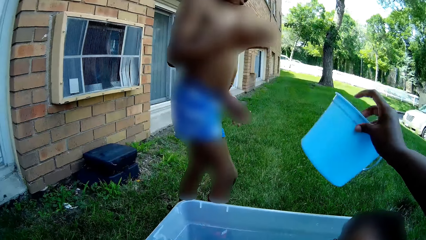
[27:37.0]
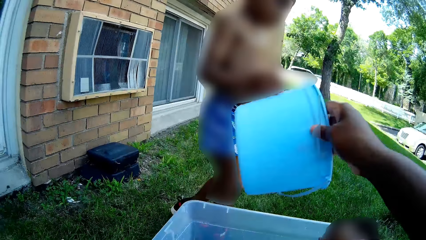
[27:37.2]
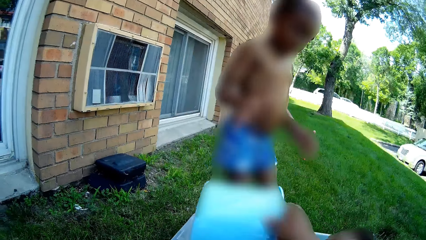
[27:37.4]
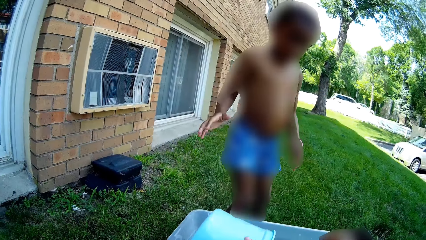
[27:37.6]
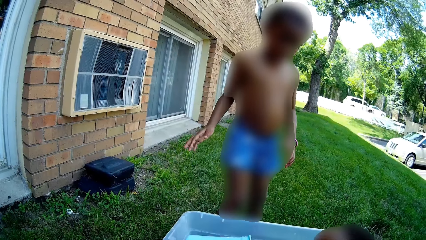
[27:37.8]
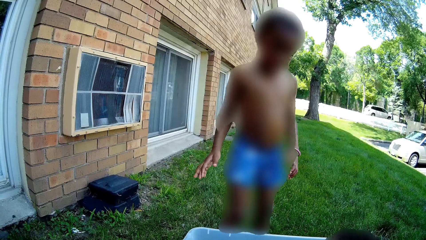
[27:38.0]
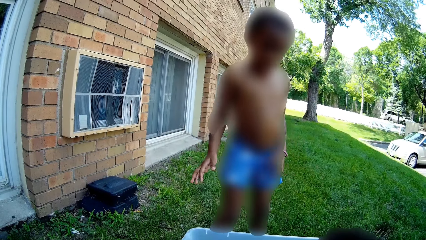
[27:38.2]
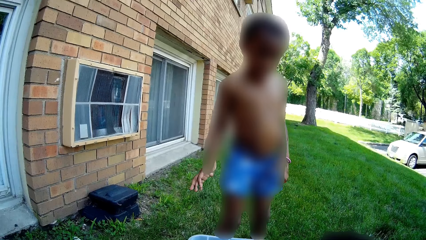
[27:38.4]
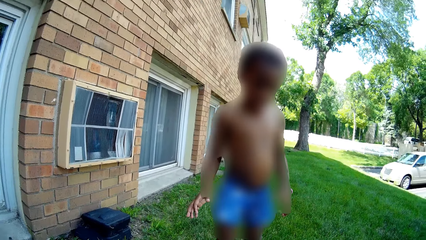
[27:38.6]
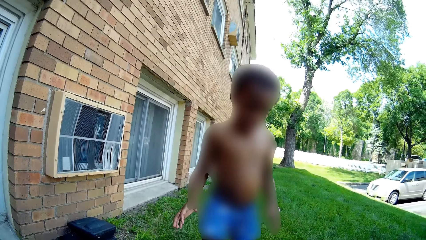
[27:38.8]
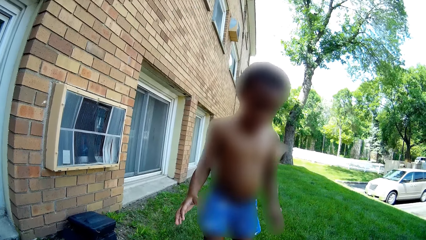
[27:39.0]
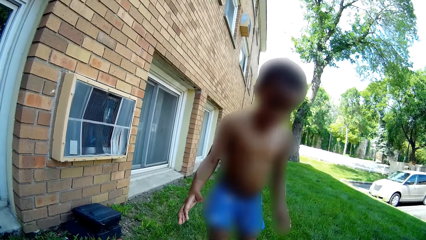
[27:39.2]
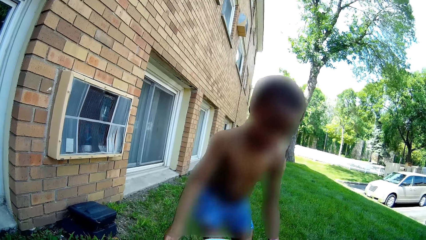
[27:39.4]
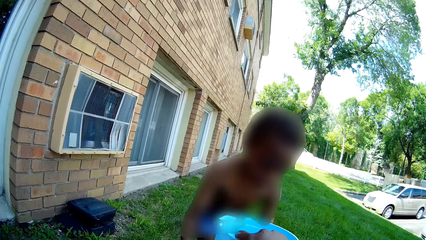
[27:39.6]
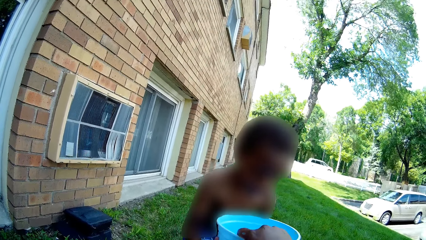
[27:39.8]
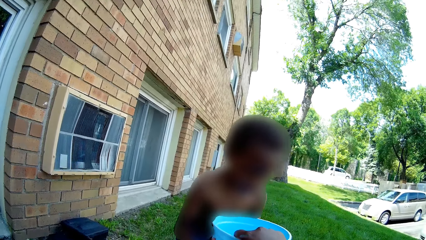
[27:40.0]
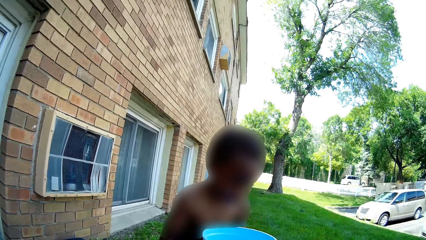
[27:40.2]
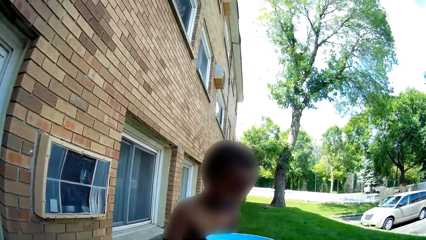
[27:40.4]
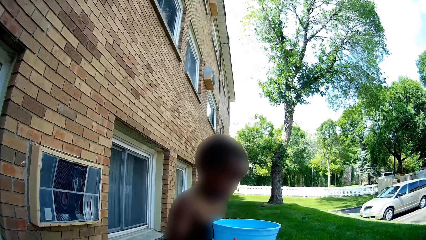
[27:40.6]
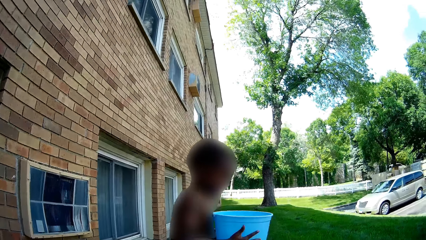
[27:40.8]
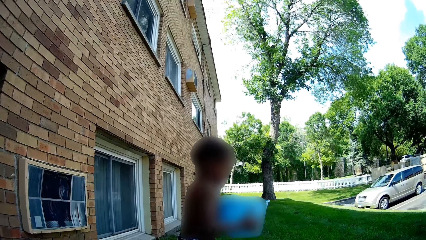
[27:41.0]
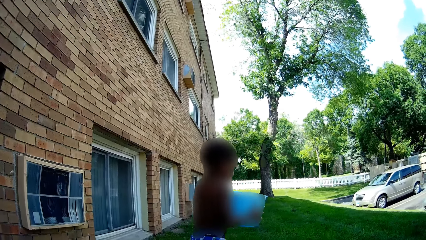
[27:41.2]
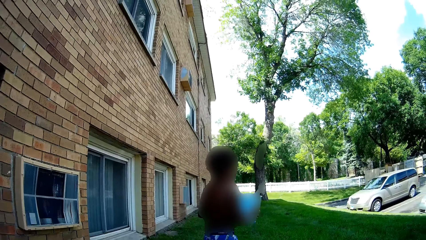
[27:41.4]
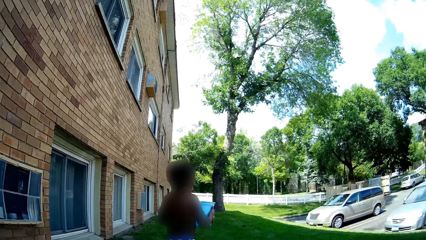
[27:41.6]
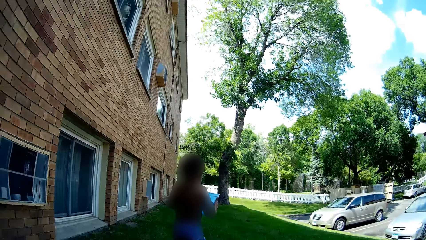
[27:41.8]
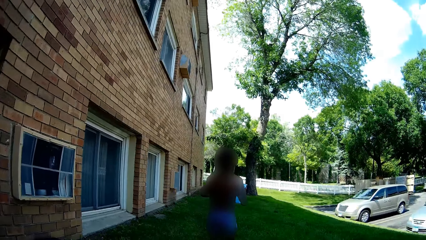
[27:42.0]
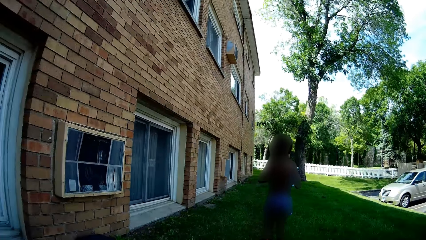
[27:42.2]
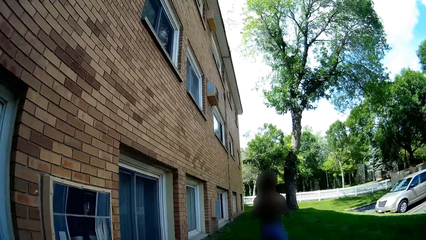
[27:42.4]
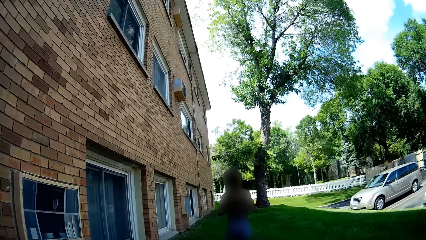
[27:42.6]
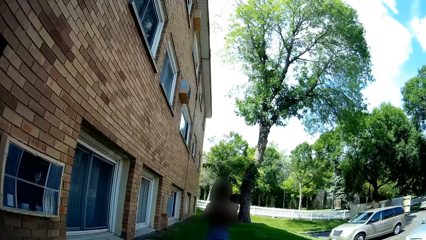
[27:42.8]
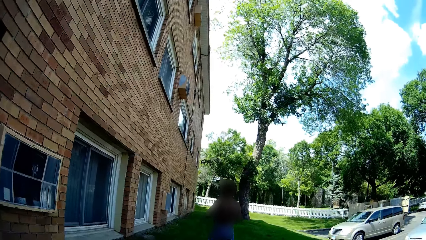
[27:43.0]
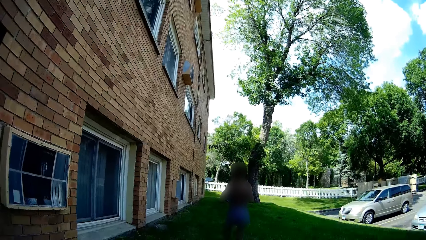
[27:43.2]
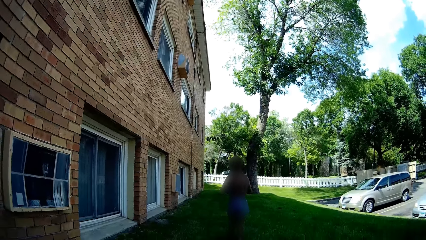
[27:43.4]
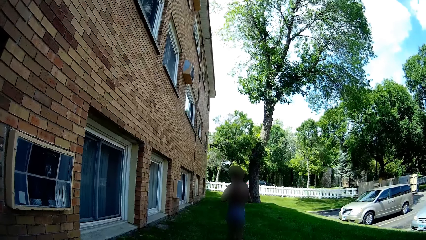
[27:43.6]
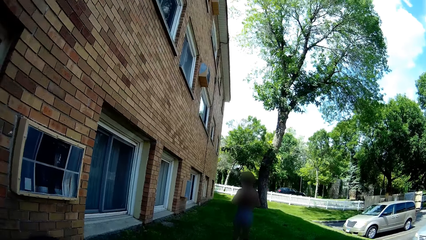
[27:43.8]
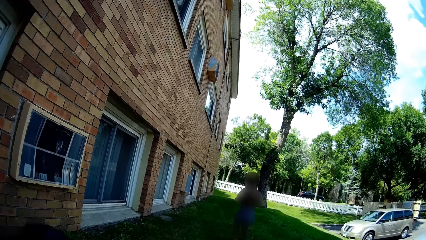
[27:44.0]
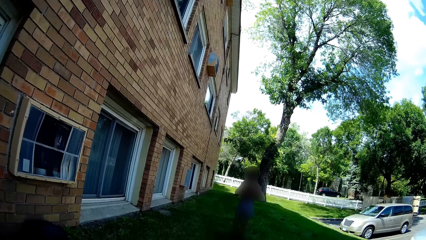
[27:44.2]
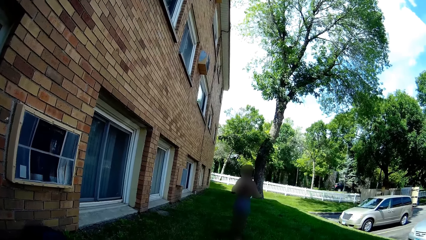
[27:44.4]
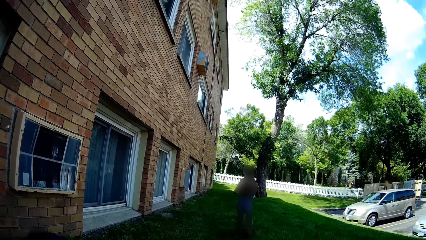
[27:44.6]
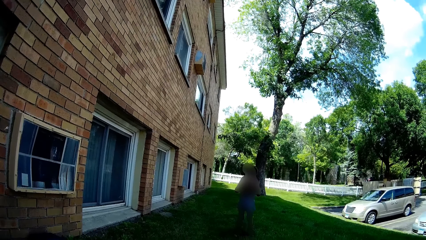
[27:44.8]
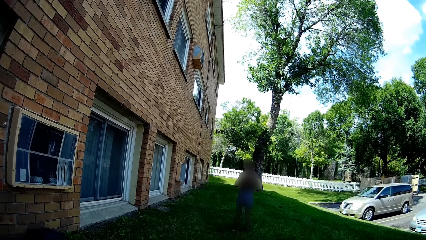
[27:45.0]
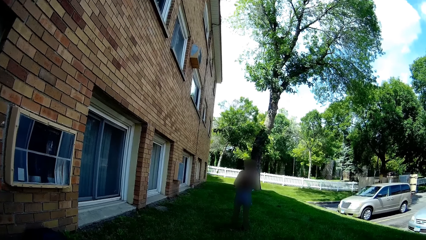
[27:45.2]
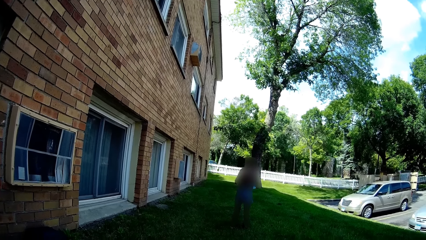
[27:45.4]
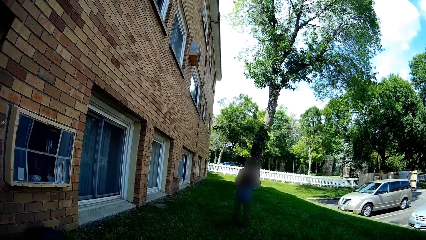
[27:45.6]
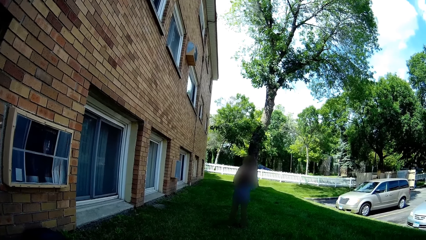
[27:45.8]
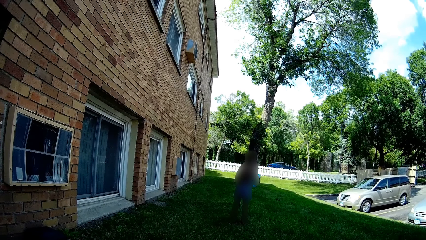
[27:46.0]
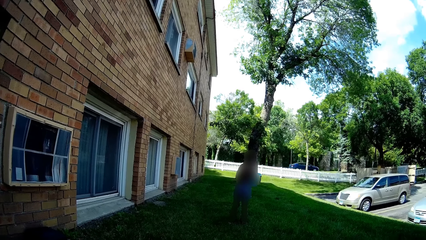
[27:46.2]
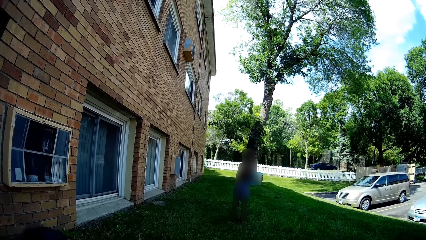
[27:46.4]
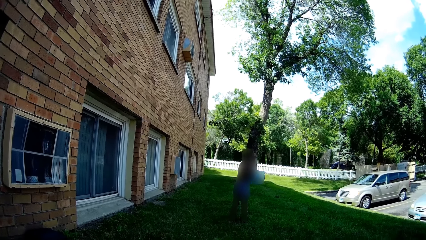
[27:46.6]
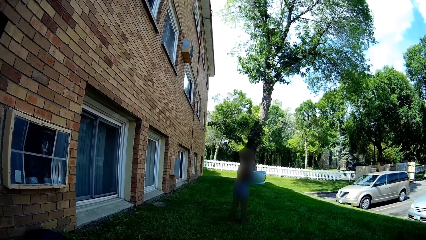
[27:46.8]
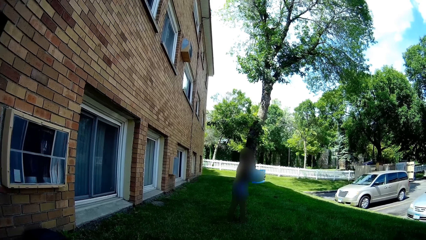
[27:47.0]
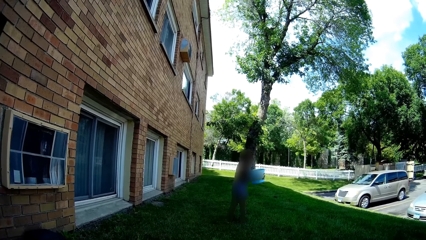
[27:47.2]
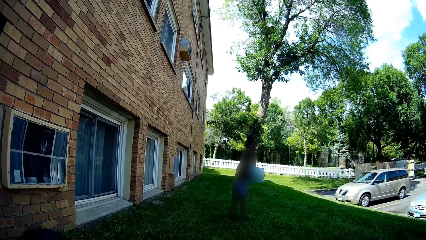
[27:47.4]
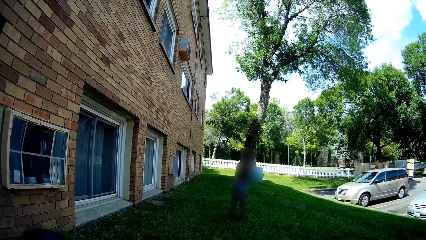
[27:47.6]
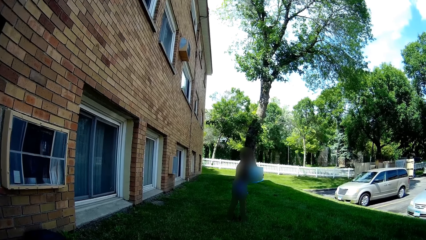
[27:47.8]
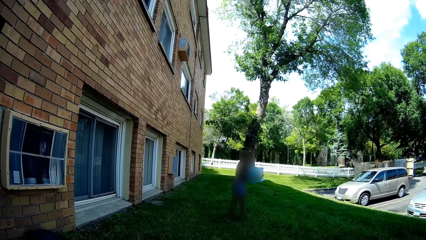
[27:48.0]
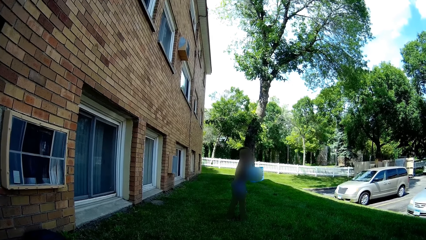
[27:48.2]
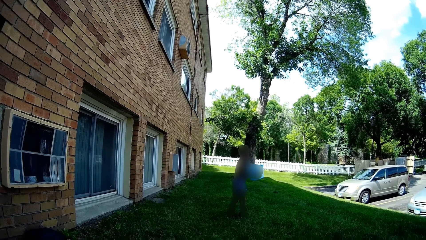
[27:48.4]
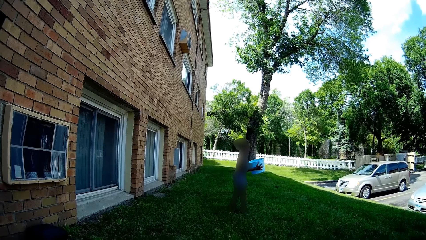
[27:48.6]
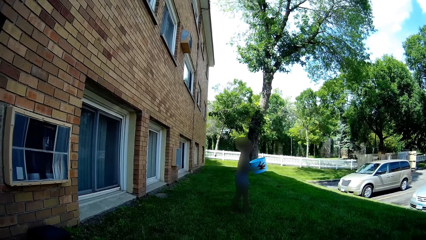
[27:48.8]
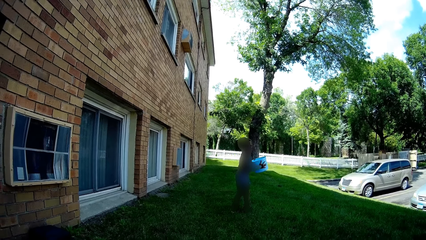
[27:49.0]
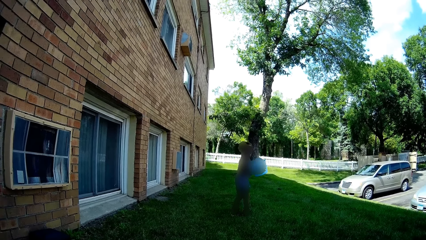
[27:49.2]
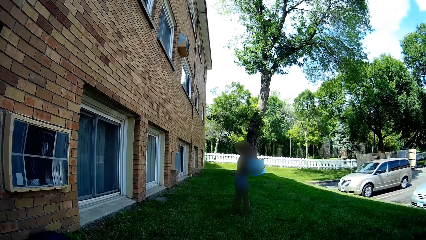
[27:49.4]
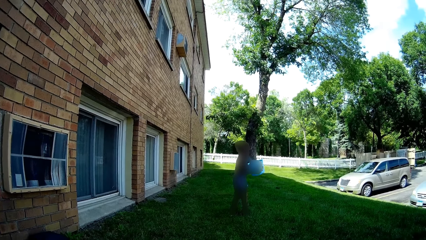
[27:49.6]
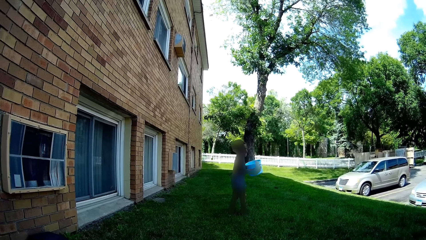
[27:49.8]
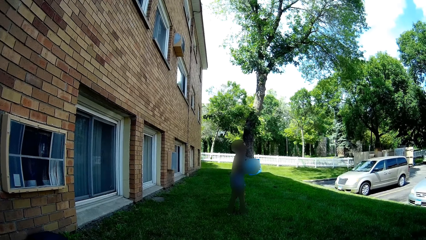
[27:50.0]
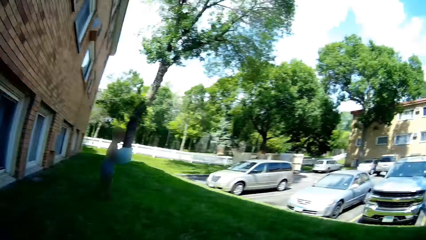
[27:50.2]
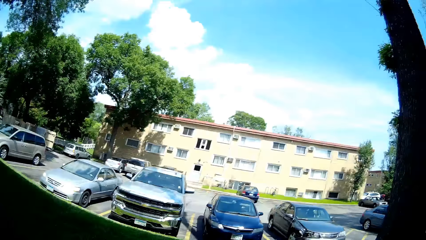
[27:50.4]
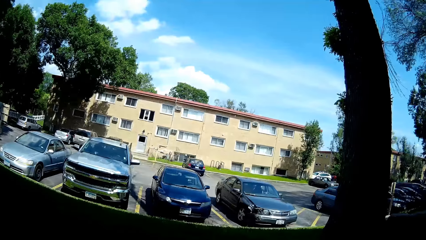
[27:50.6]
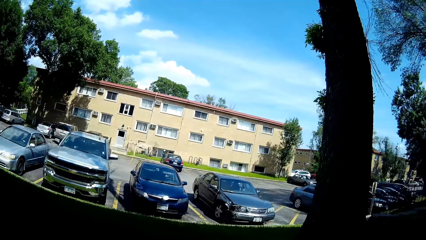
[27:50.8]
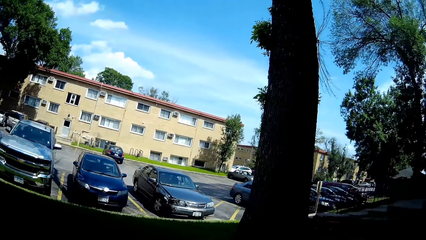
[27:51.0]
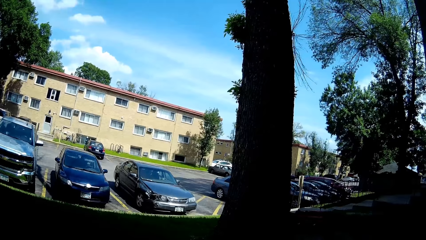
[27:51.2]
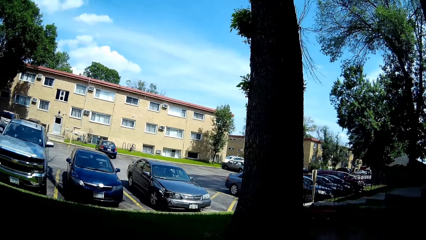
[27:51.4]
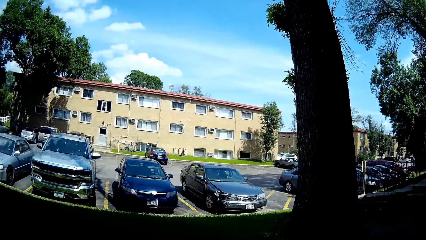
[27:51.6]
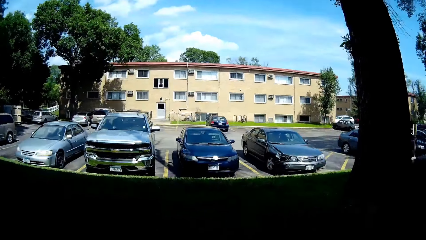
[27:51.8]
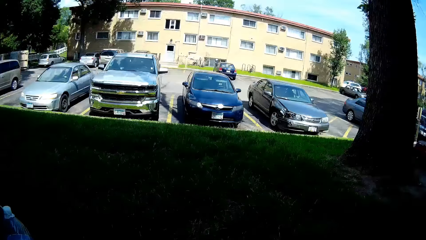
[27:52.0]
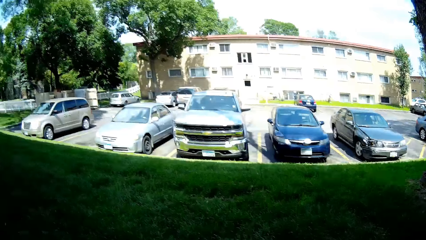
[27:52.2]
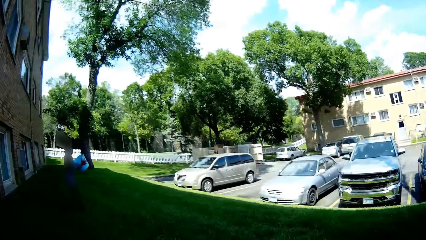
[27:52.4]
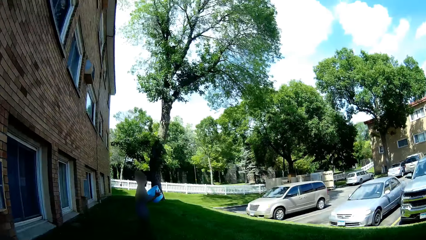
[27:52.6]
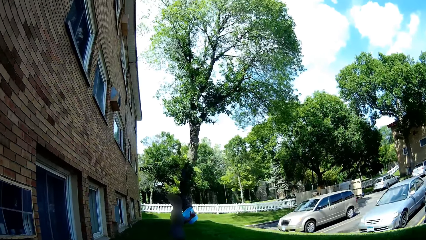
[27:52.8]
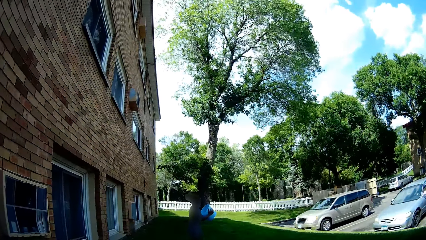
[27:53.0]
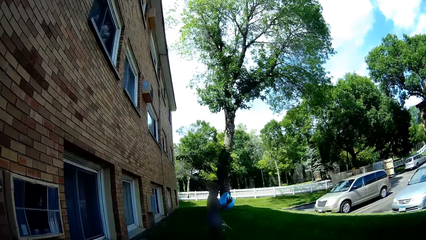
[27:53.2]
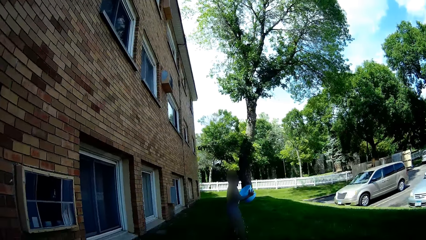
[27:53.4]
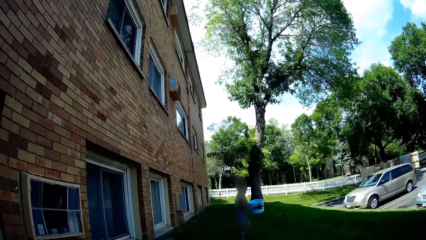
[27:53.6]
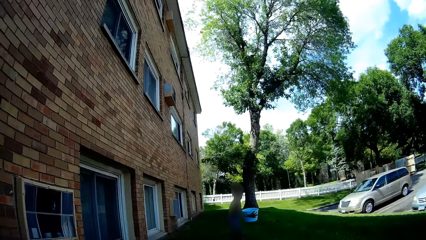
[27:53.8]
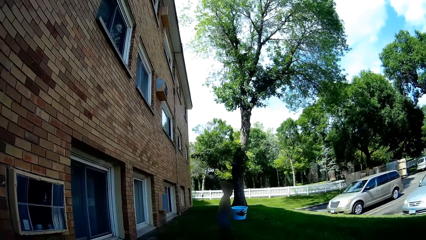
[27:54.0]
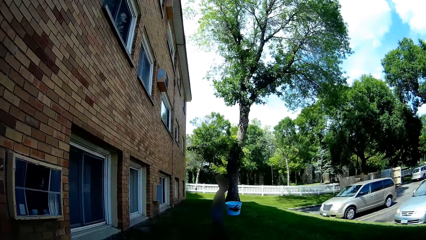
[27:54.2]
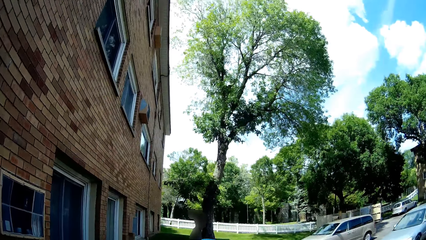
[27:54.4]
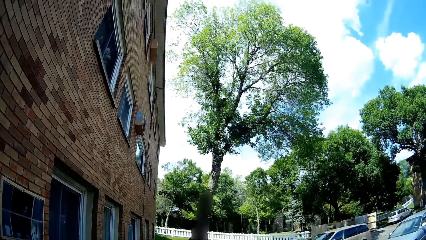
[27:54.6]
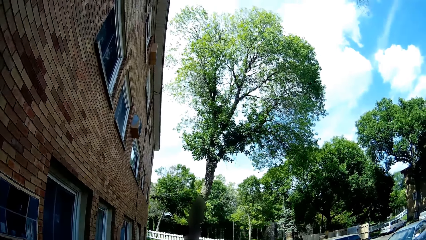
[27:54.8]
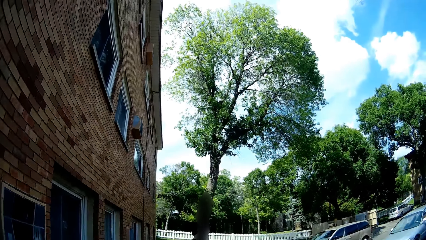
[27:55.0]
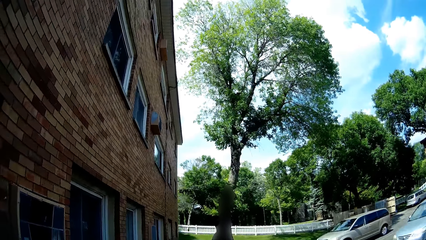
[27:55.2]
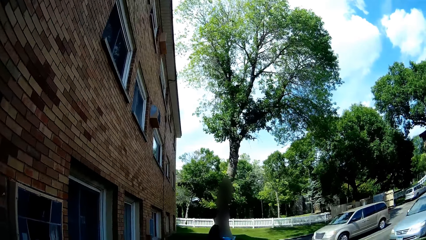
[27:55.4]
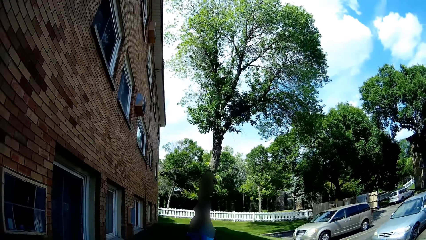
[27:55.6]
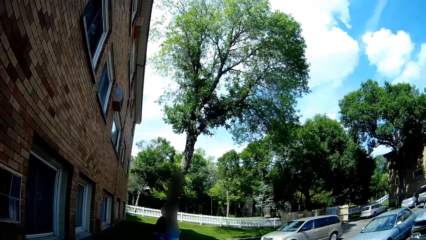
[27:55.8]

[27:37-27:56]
The camera wearer picks up a bucket with her right hand. She talks to the child. She scoops water from the bowl with the bucket in her right hand. She hands the child the bucket of water with her right hand. The child carries the bucket with both hands. The camera wearer speaks to the child.
